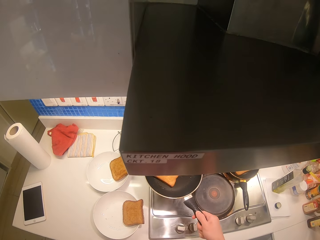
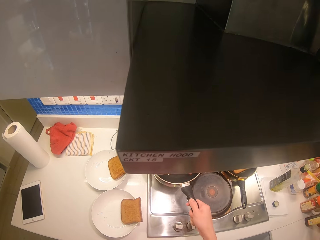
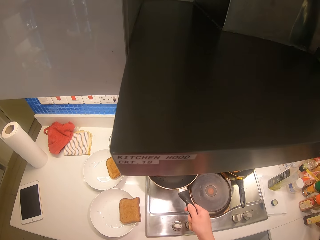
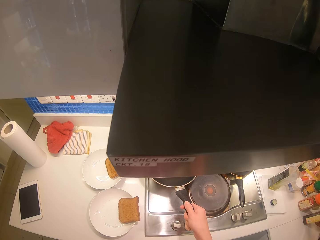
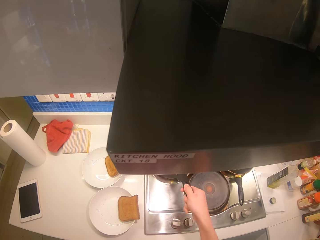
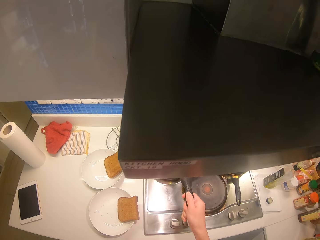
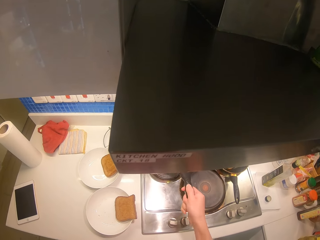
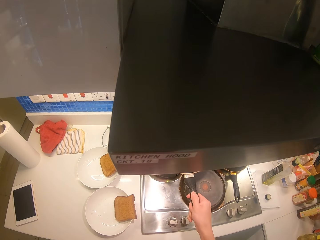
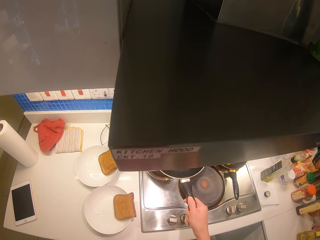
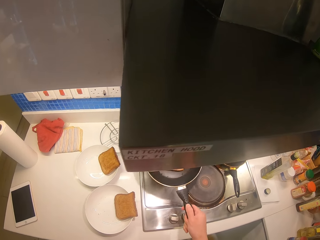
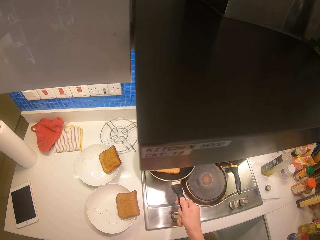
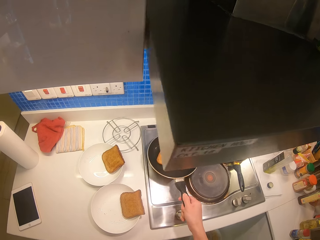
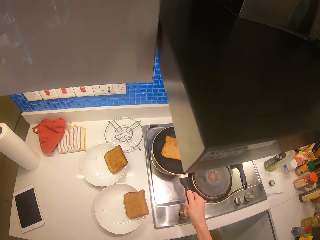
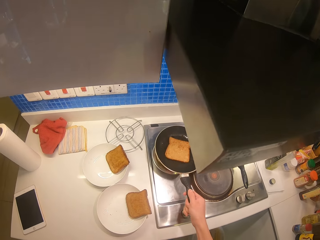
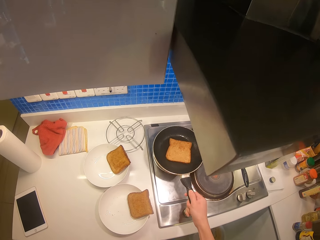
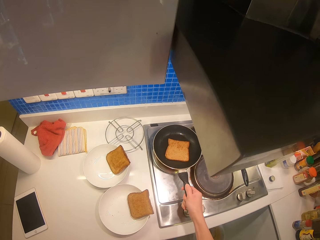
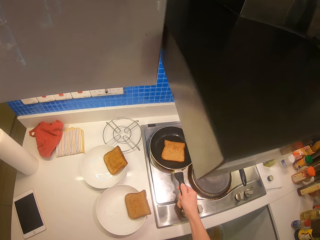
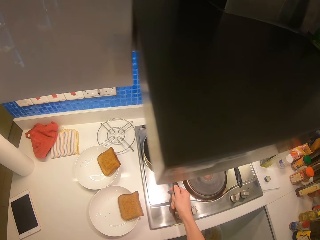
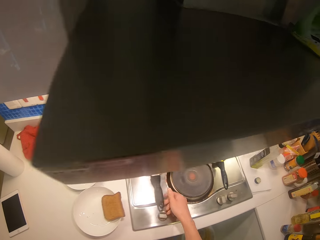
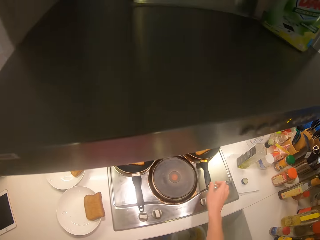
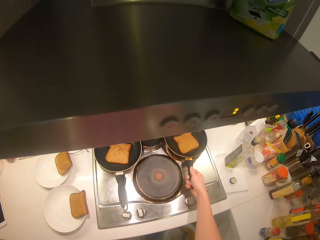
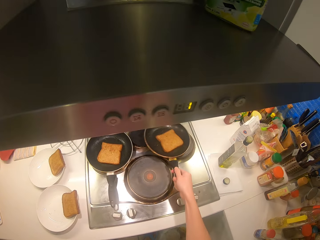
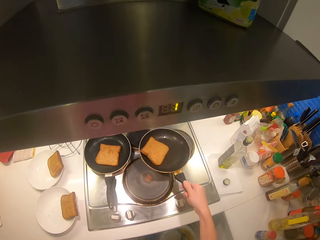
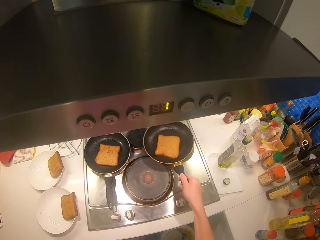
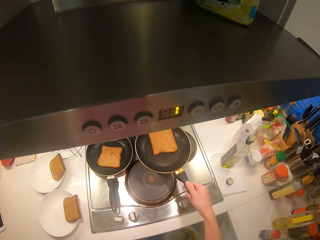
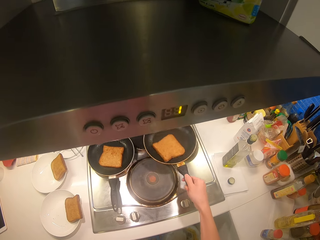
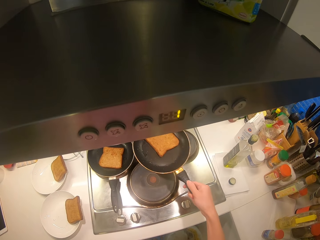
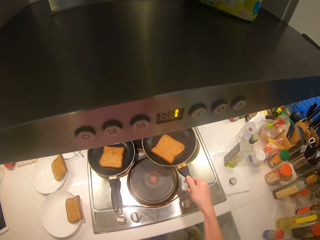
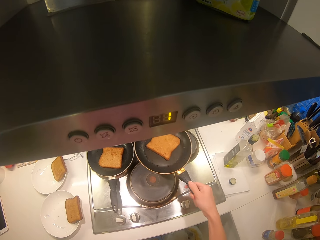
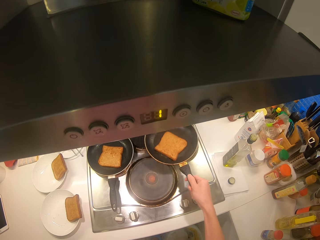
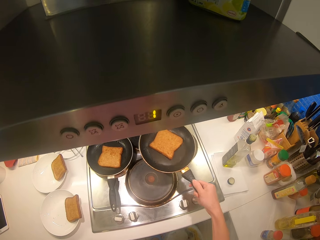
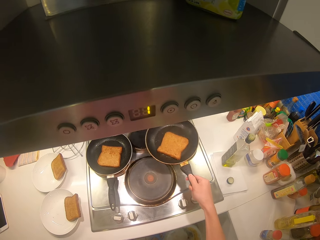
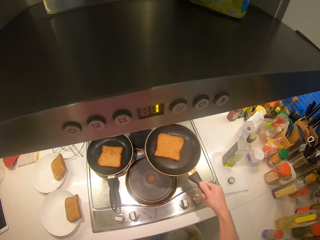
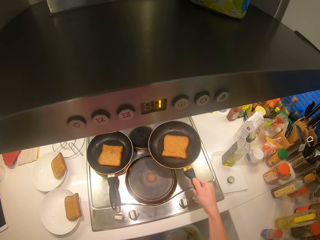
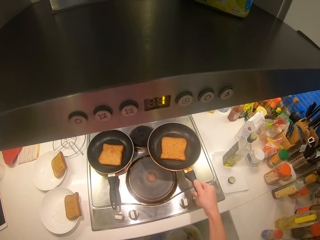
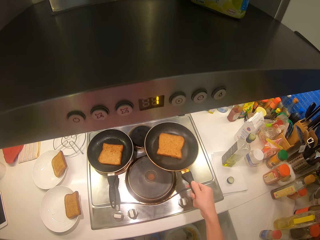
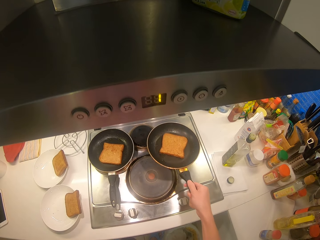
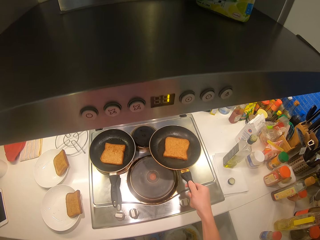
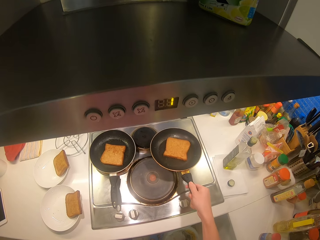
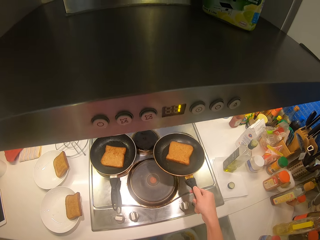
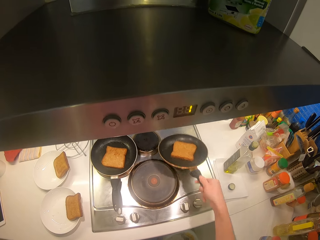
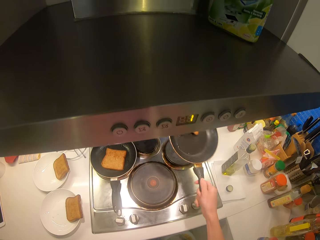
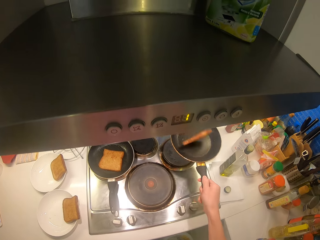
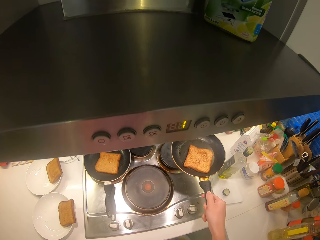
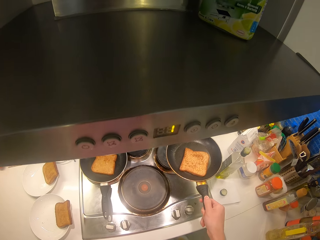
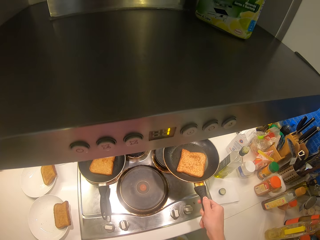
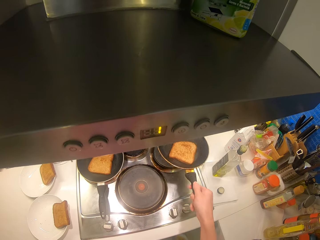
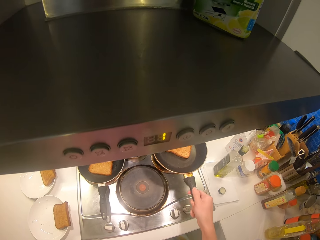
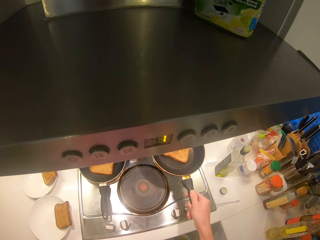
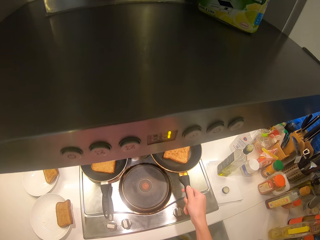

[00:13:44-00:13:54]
The camera wearer shakes the pan. They flip the slice of bread on the pan. They shake the pan. They stop the cooking. They put the pan on the cooker. They fry the bread in the second pan. They shake the pan. They flip the slice of bread on the pan.

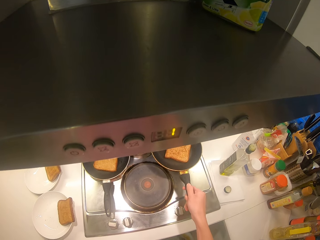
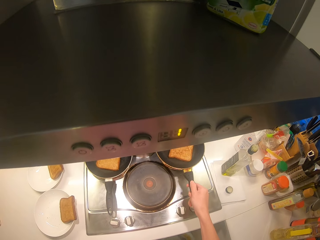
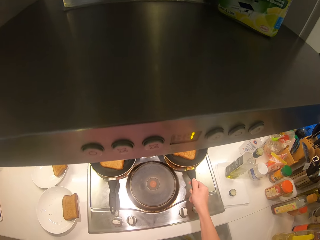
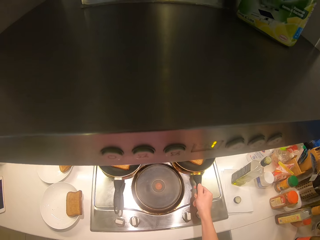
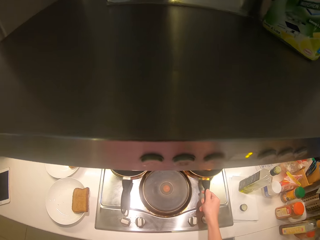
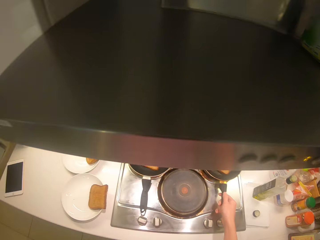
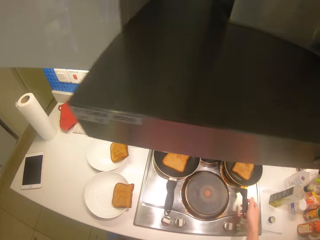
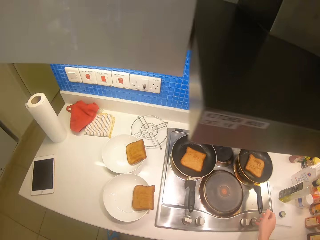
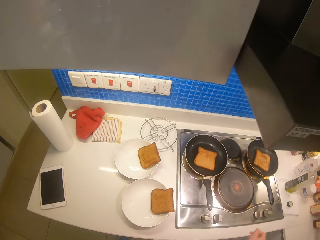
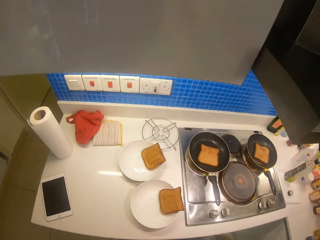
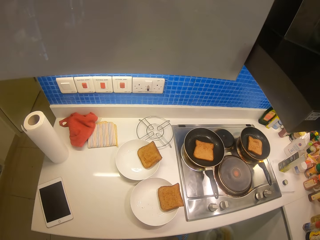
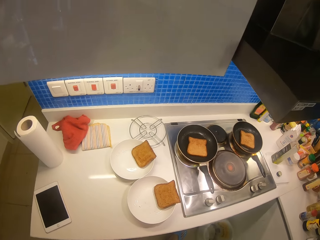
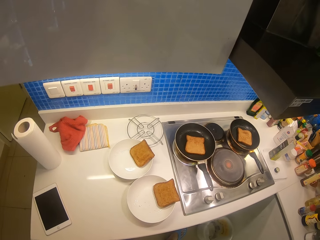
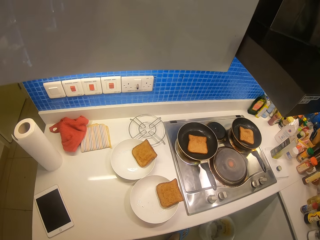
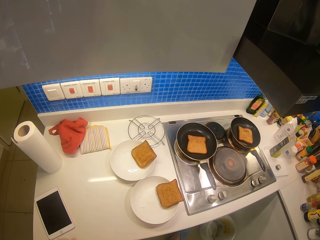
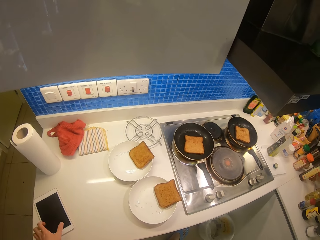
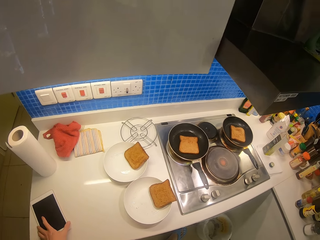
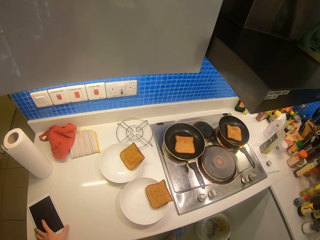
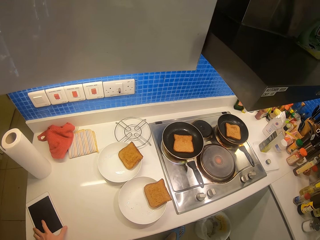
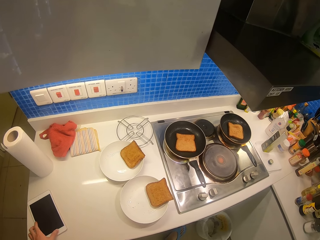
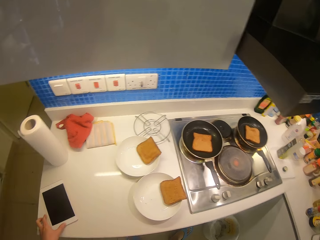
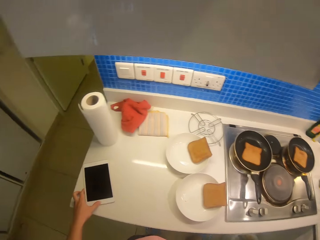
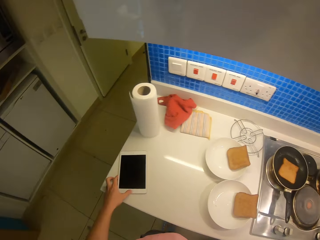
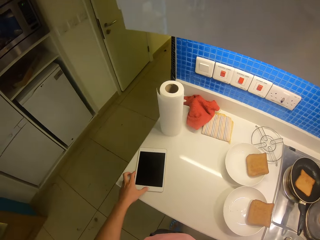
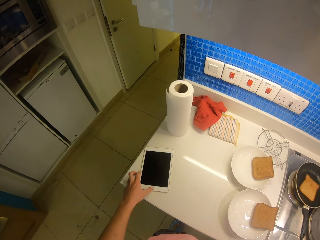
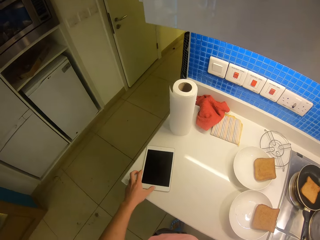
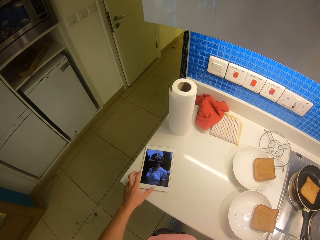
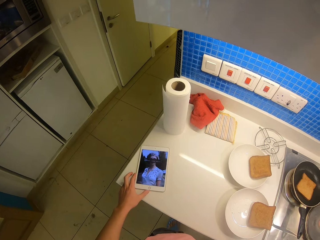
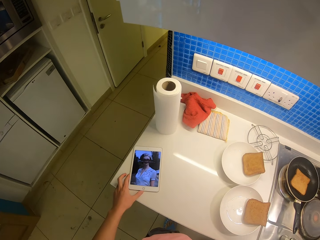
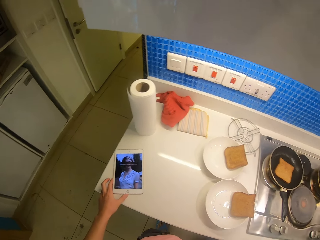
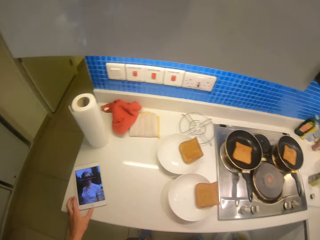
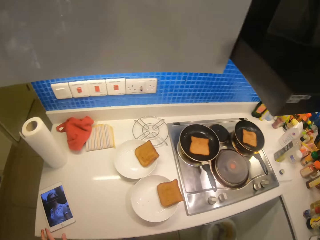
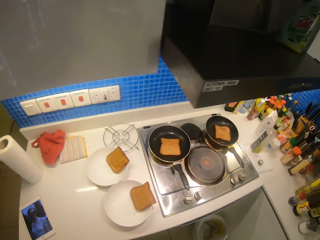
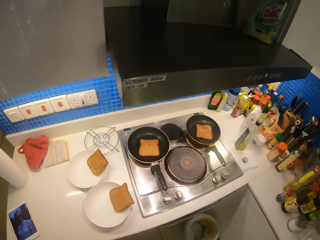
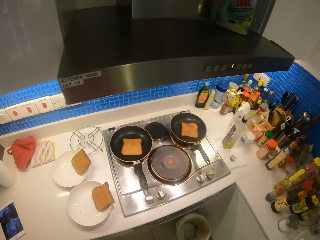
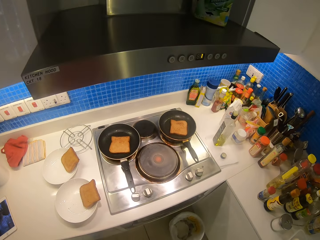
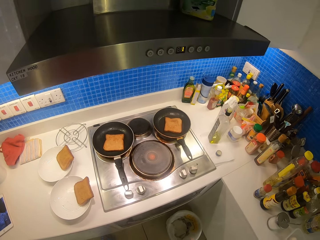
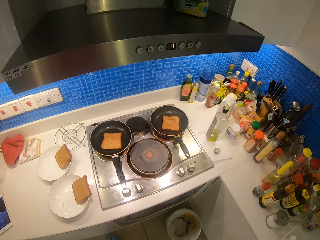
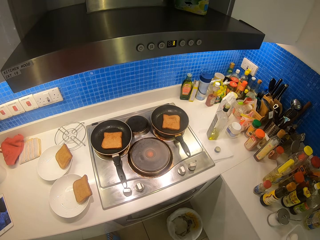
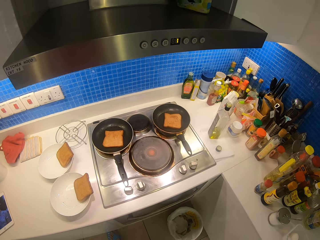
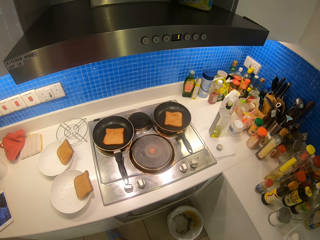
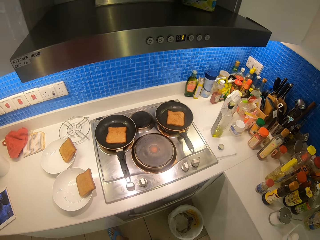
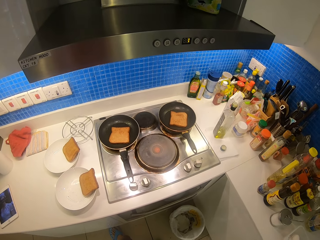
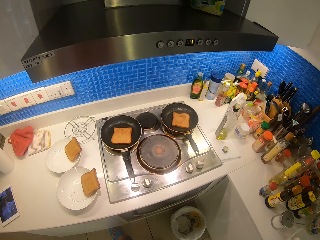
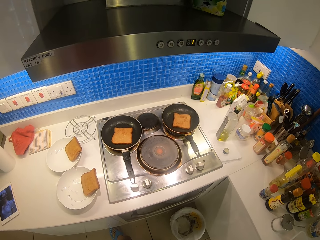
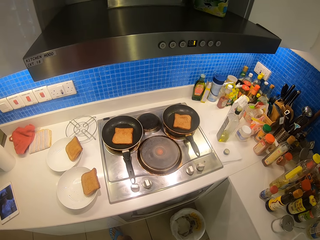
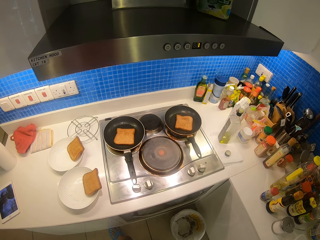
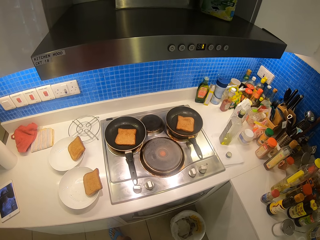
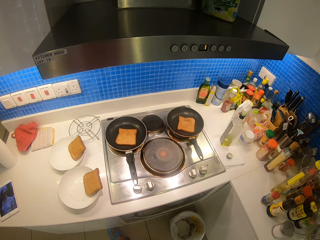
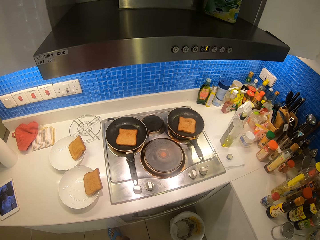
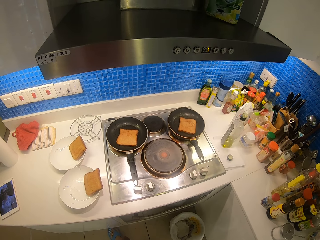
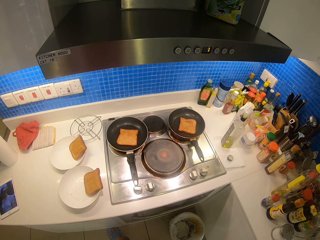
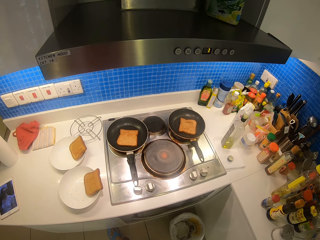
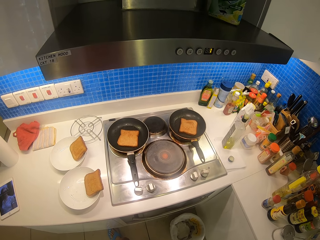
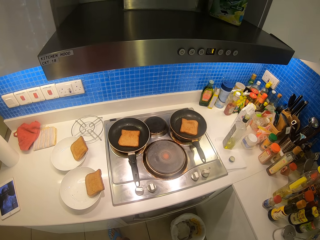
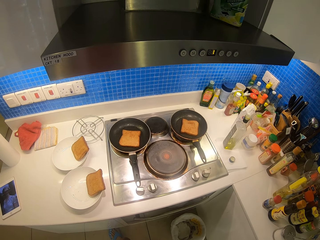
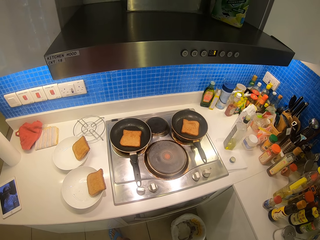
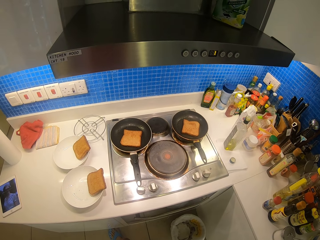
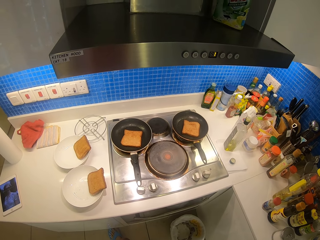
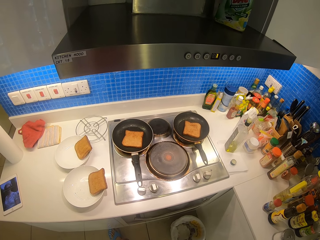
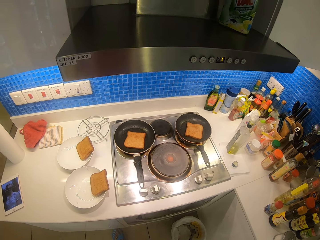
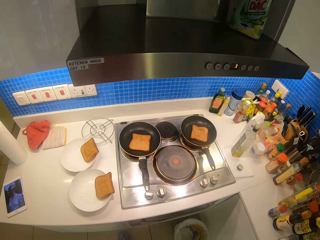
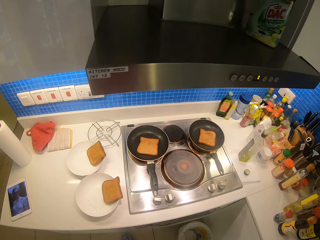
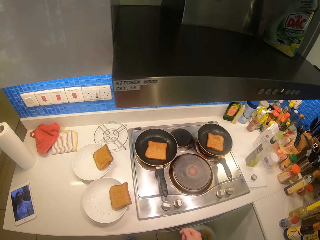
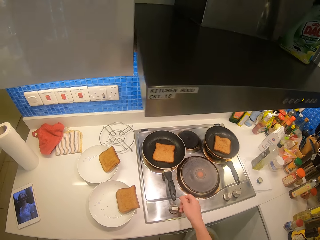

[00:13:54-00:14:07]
The camera wearer shakes the pan. They place the pan on the cooker. They stop the cooking. They touch the phone and walk in the kitchen. They tap the phone. They walk in the kitchen.
